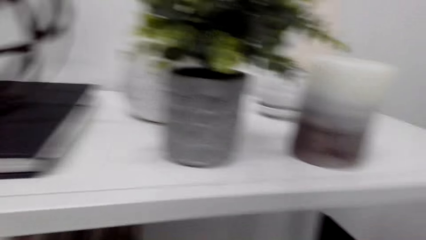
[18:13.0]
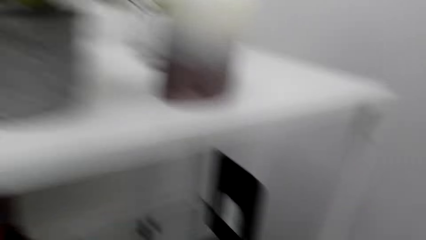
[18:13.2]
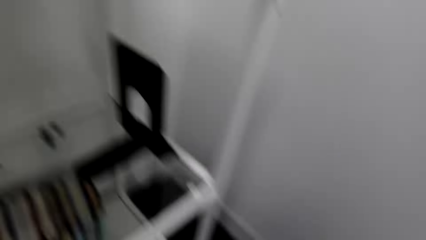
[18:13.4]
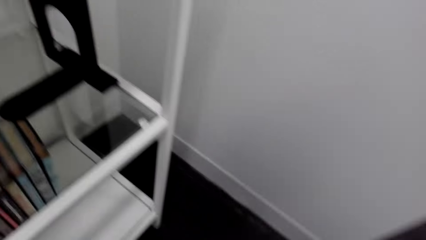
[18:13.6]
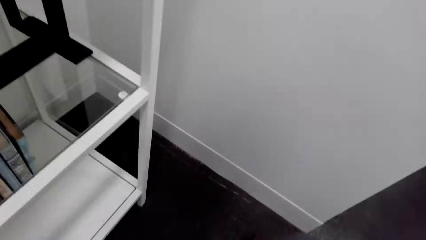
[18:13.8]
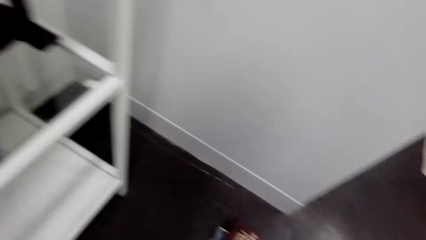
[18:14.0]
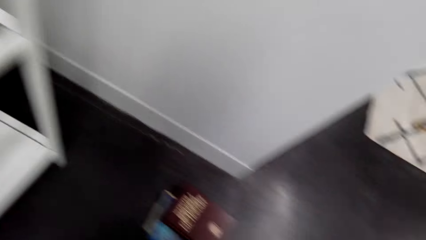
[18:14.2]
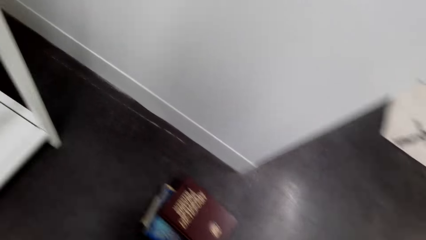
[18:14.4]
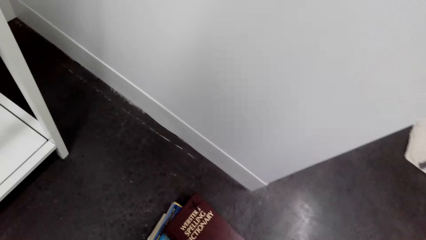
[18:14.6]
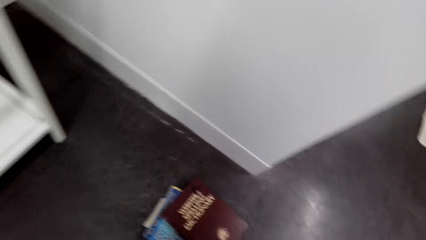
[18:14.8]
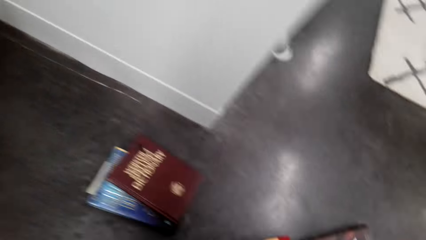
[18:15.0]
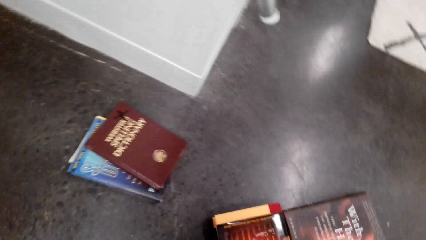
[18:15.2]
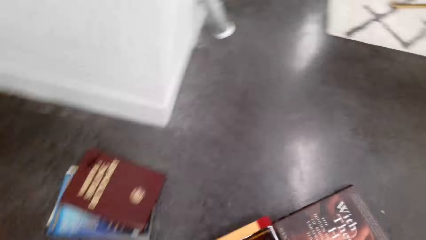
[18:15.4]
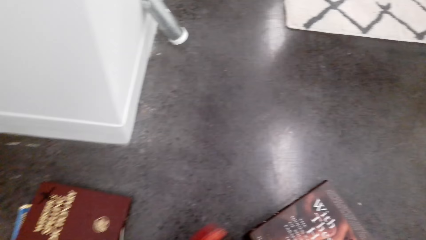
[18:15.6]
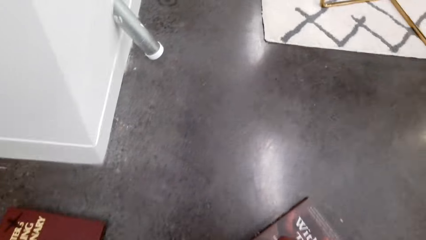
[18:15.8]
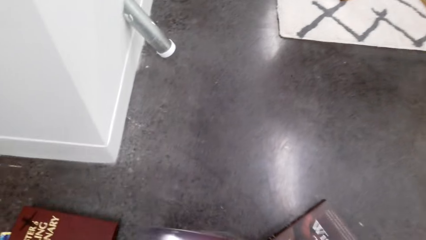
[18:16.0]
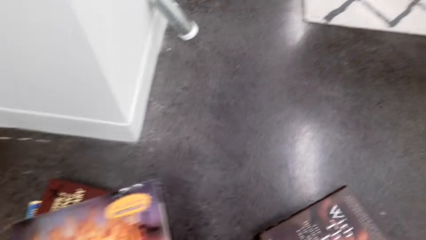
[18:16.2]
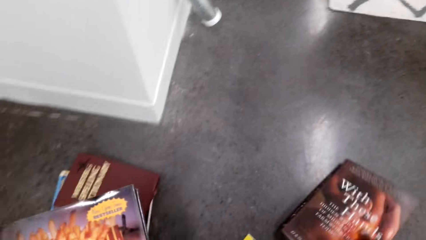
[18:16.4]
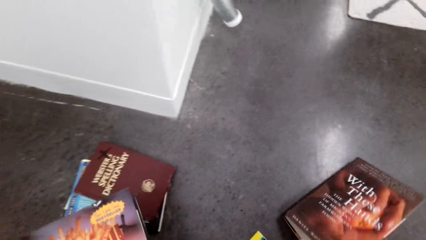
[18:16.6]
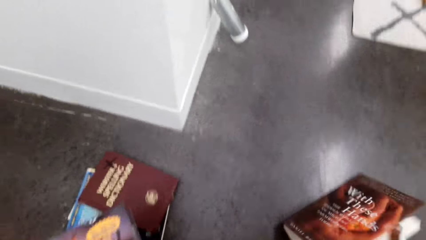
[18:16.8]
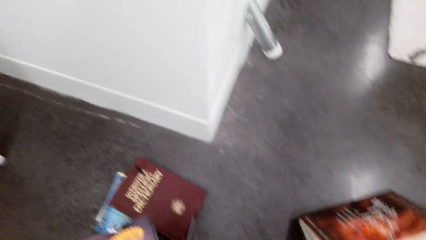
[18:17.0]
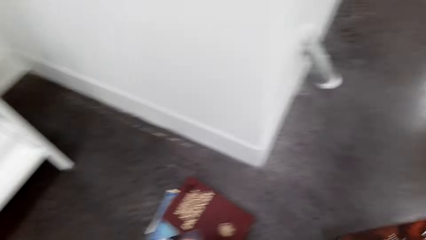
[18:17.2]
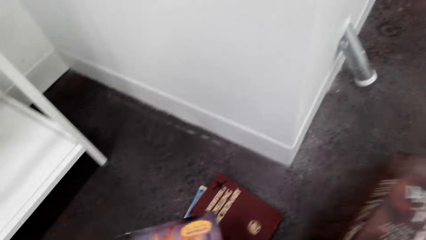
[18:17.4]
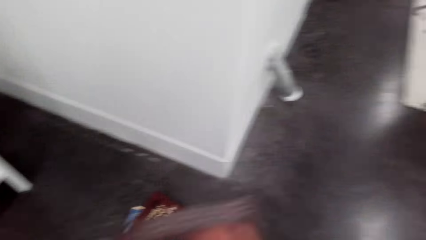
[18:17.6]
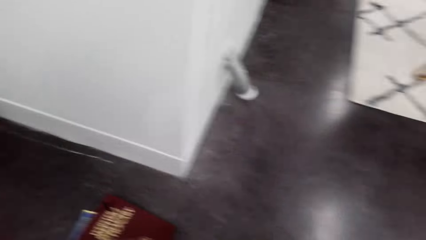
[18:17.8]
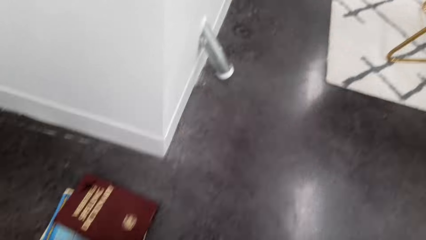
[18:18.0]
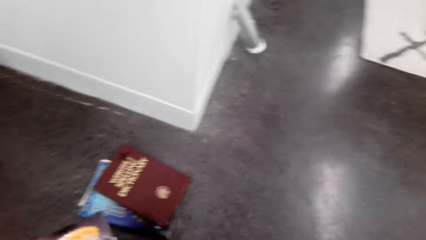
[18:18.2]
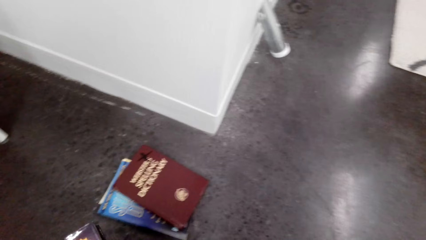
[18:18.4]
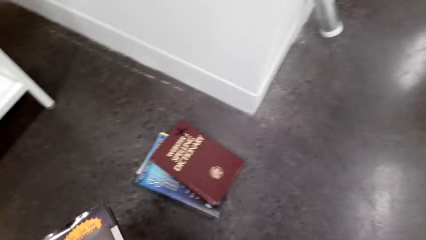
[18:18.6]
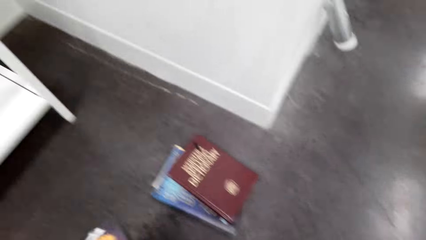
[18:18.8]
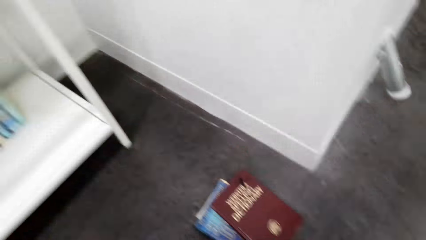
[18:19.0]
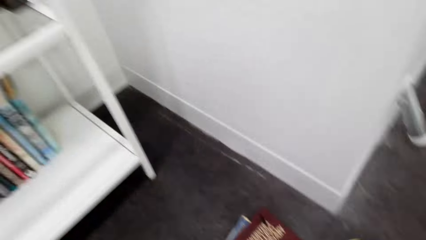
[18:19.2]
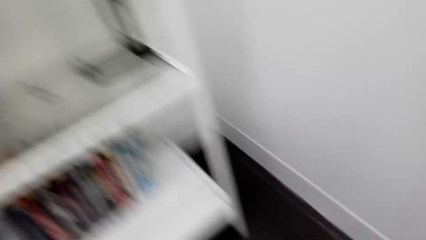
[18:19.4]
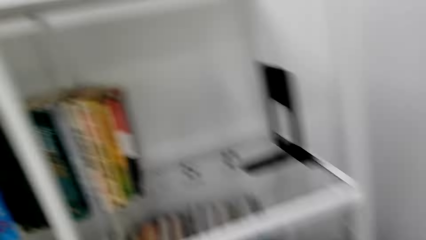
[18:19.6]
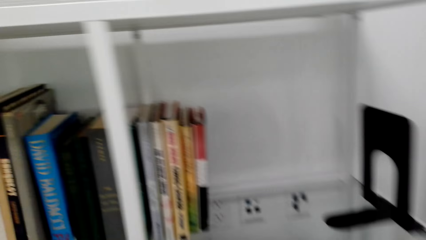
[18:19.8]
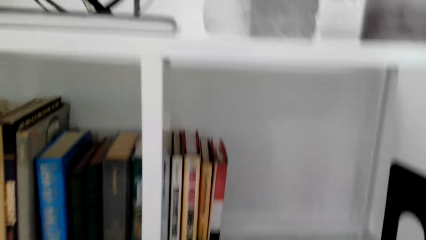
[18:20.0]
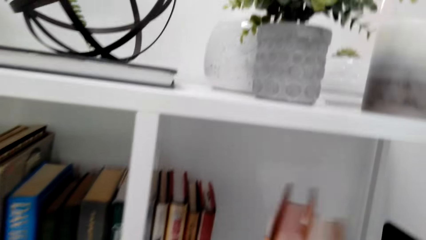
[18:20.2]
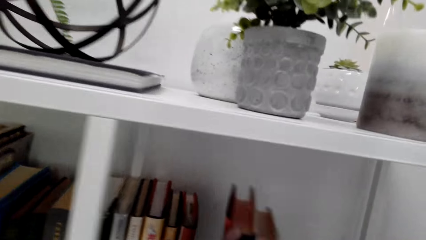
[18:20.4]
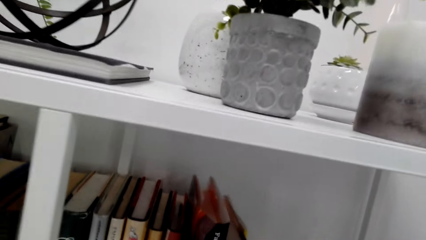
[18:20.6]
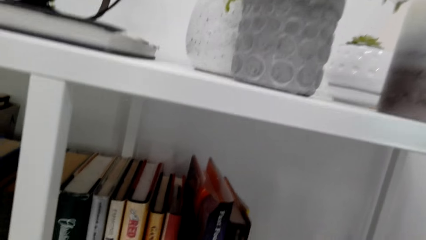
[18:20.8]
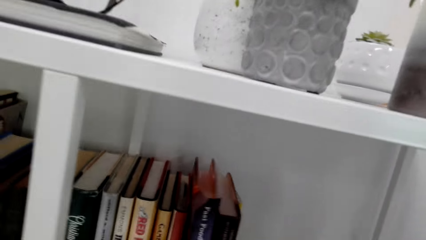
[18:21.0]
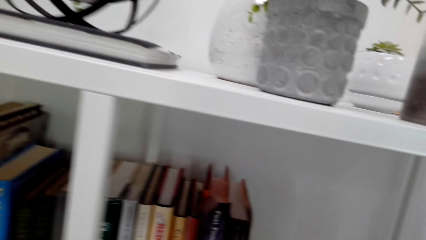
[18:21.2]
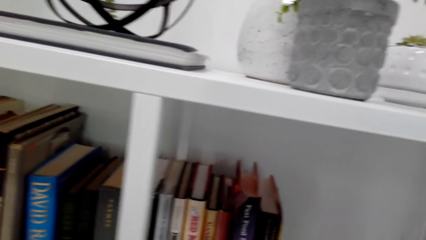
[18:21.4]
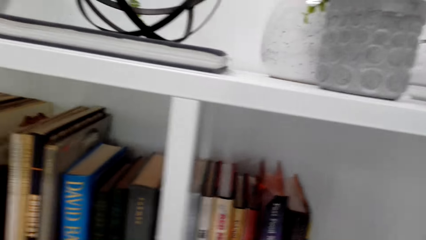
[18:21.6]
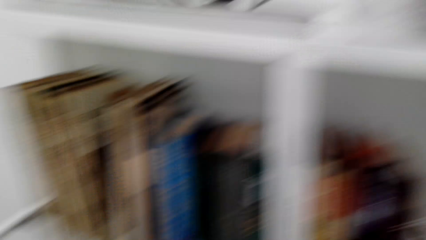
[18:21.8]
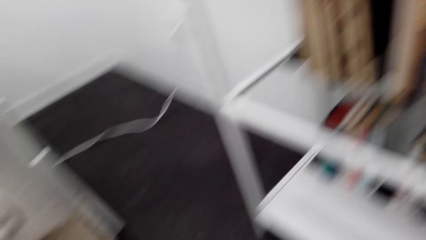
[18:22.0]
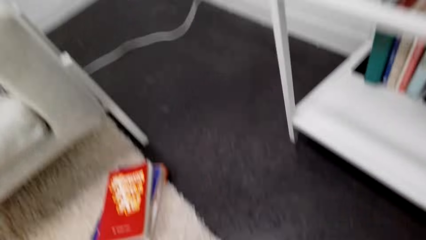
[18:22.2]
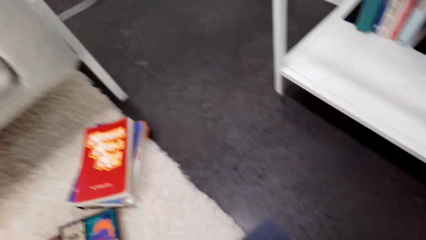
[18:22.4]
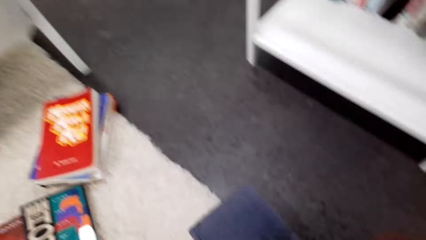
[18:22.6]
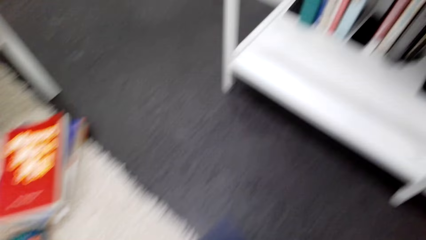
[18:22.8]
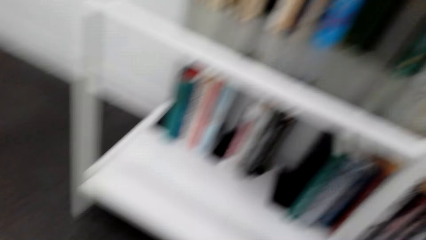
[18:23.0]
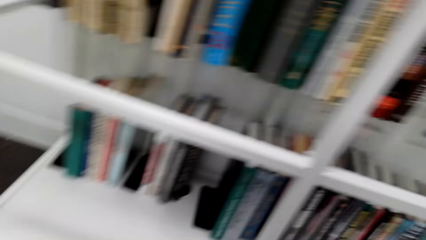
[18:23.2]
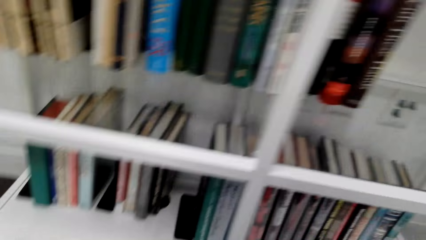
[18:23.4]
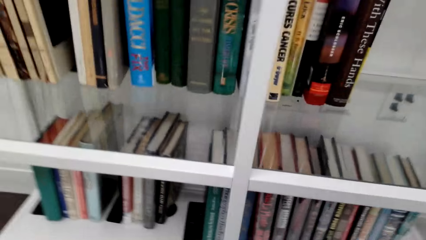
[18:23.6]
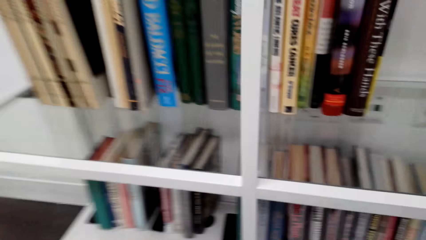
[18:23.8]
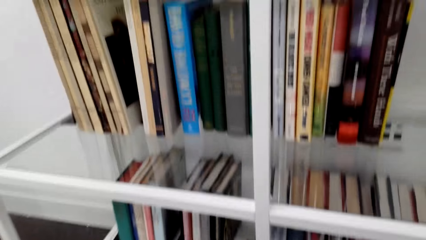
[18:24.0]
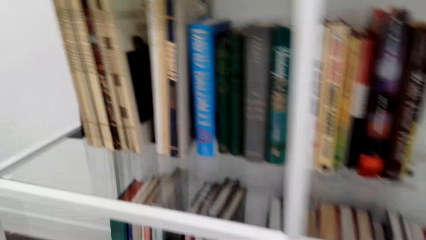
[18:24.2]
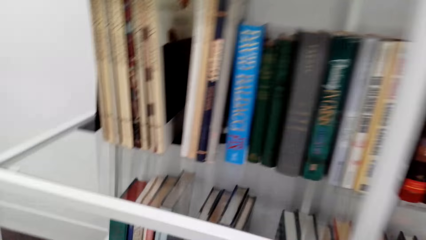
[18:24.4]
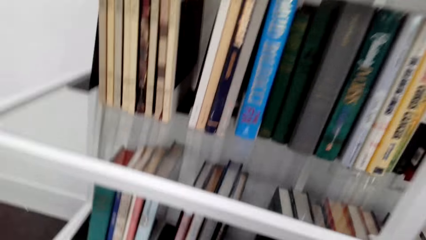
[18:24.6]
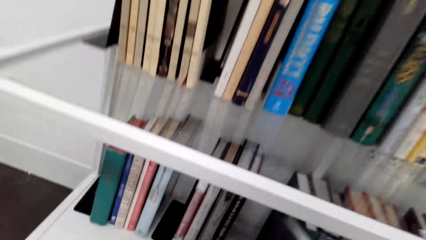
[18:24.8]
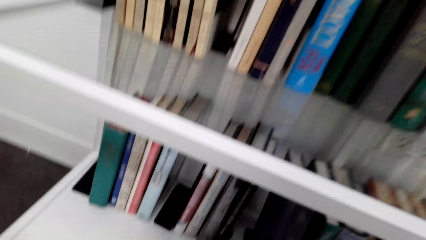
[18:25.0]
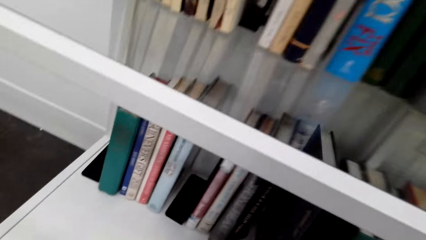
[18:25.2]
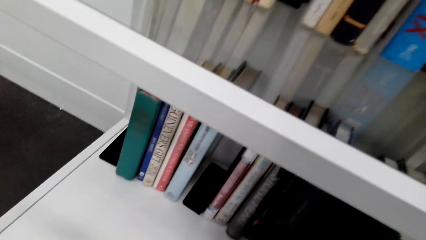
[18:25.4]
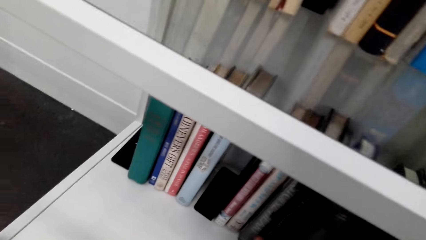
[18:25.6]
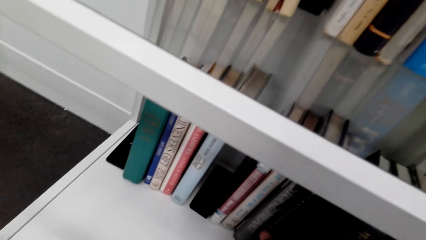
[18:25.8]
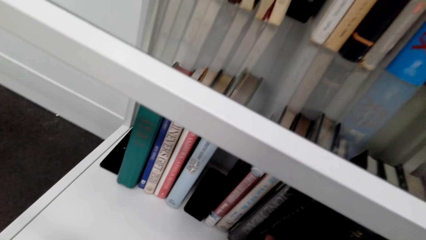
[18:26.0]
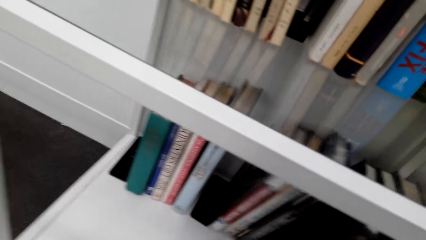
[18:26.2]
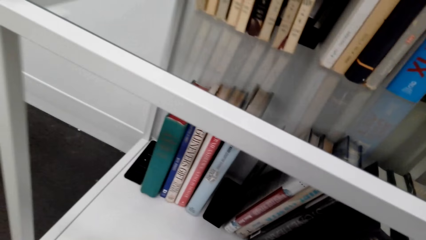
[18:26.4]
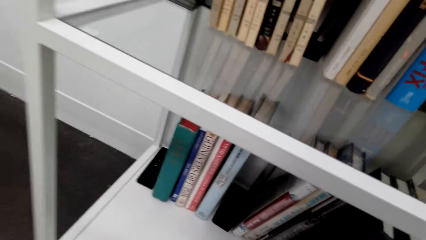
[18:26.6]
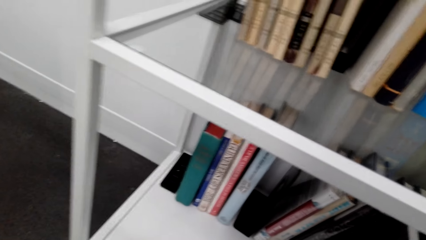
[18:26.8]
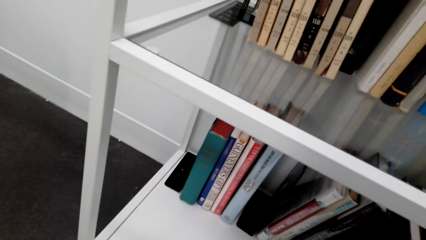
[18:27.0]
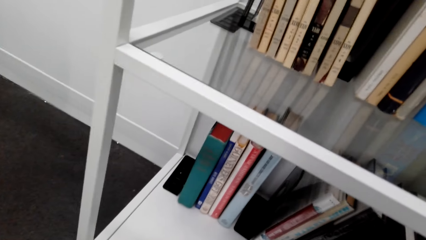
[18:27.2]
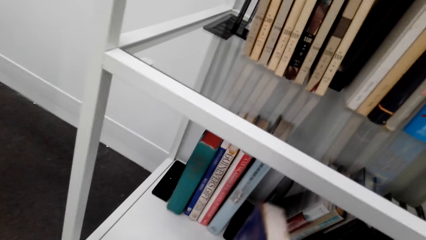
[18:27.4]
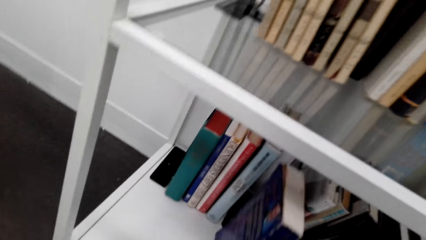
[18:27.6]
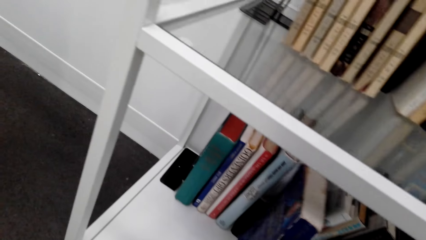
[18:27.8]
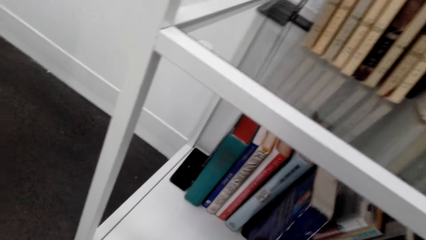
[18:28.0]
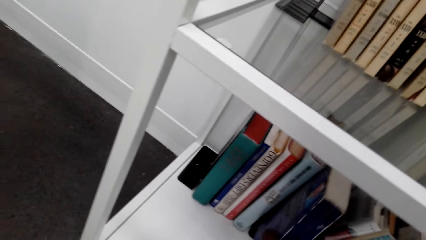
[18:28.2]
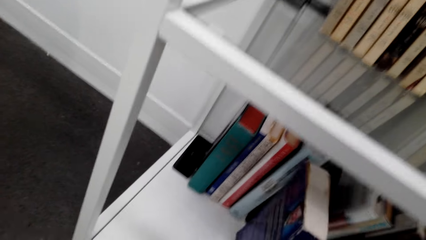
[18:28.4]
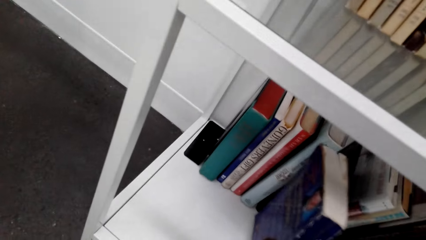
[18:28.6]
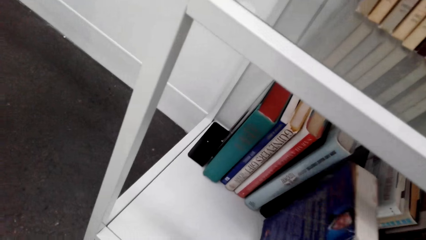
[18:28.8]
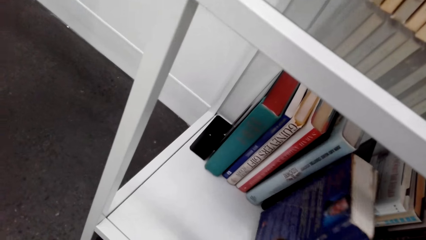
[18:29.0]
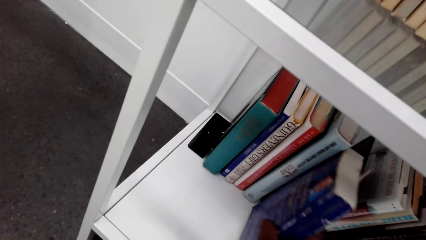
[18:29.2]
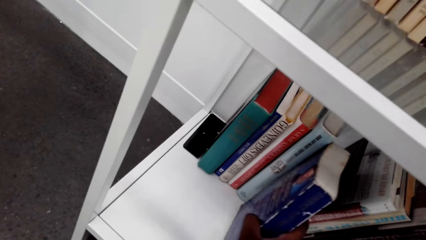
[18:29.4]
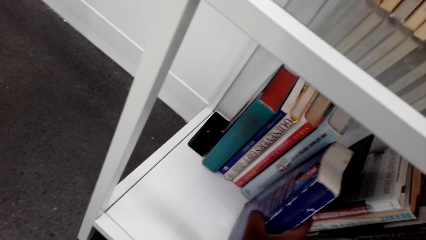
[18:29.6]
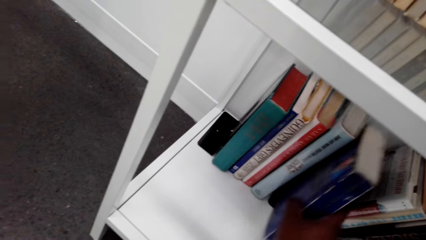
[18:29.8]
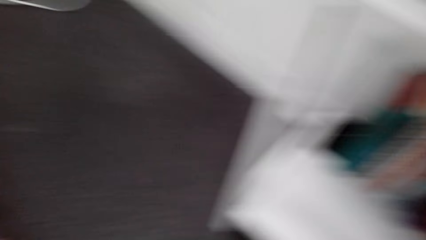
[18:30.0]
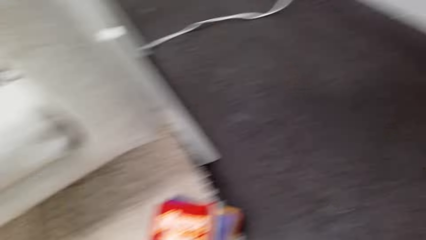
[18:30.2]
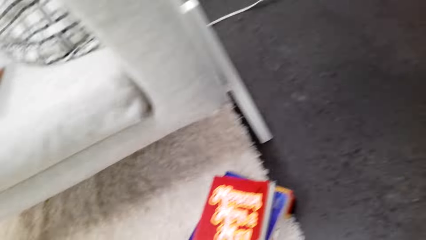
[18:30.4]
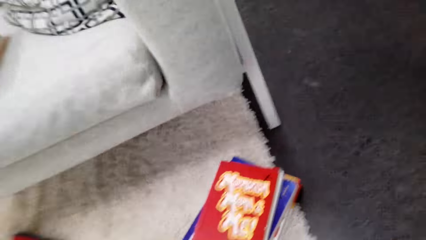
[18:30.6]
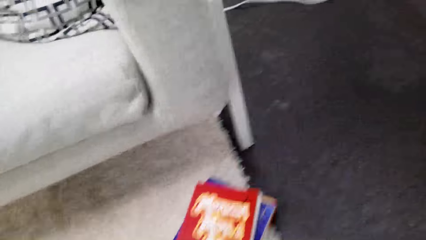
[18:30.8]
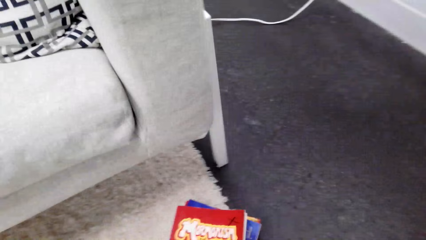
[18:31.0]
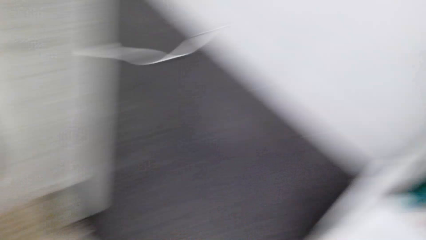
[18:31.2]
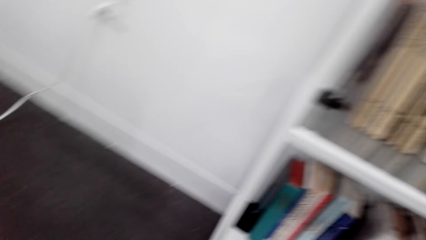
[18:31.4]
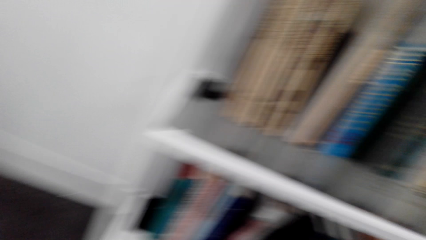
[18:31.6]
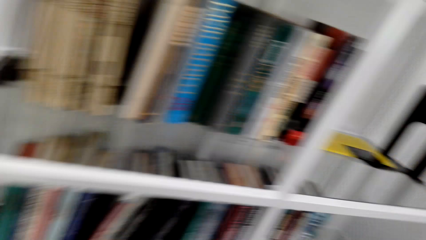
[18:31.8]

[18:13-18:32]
The camera wearer picks books from the floor. They arrange a book on the shelf. They place the books in the shelf. They look around. They hit books on the shelf with the book in hand. They put books in the lower shelf. They arrange a book on the shelf.
